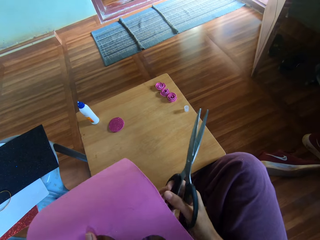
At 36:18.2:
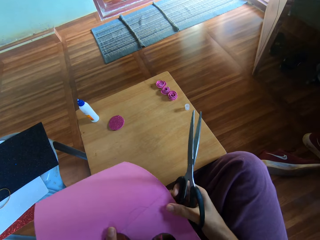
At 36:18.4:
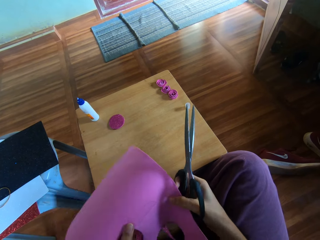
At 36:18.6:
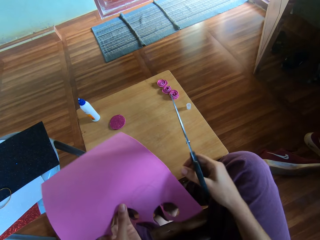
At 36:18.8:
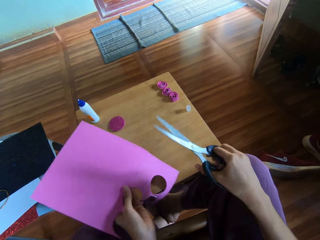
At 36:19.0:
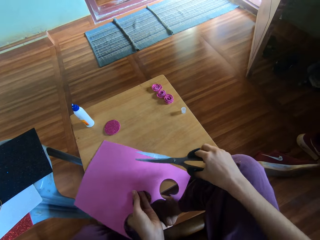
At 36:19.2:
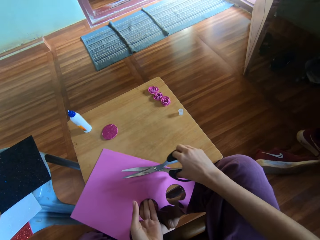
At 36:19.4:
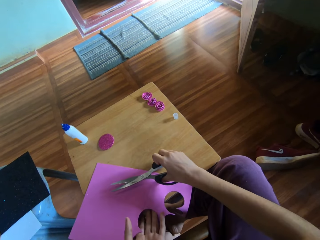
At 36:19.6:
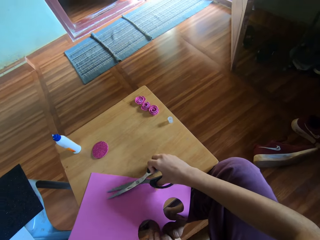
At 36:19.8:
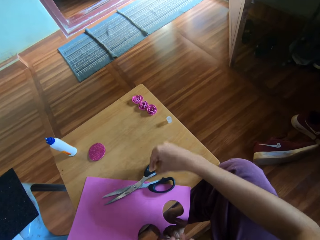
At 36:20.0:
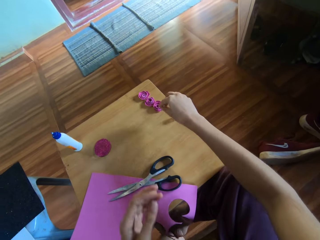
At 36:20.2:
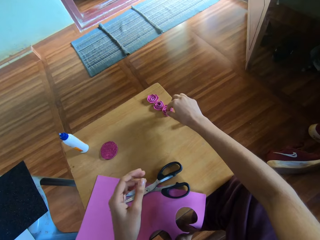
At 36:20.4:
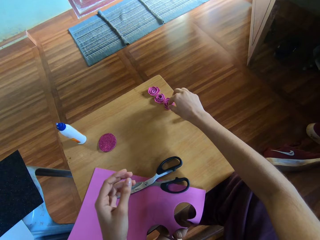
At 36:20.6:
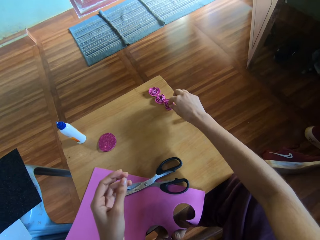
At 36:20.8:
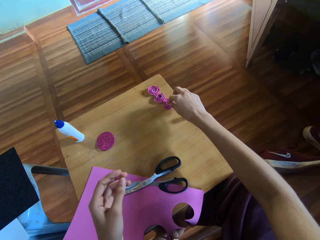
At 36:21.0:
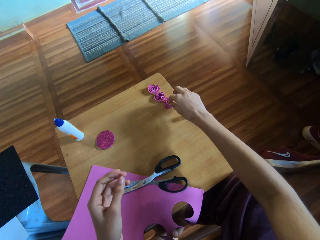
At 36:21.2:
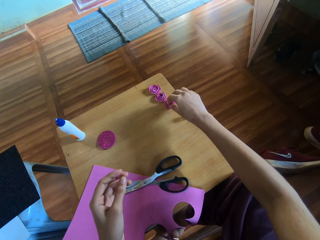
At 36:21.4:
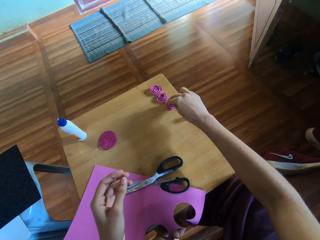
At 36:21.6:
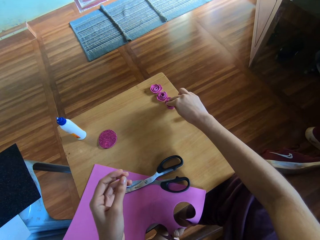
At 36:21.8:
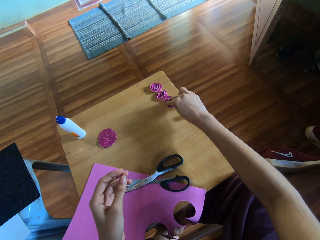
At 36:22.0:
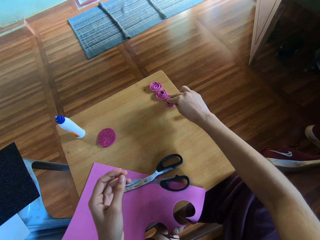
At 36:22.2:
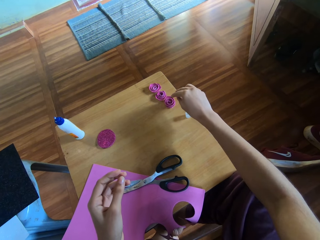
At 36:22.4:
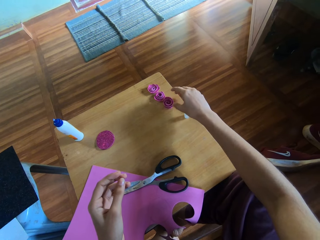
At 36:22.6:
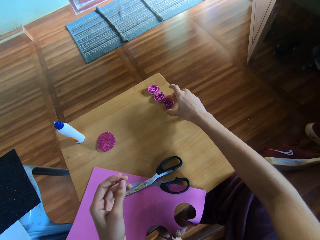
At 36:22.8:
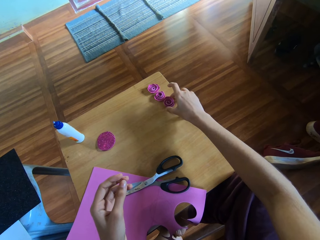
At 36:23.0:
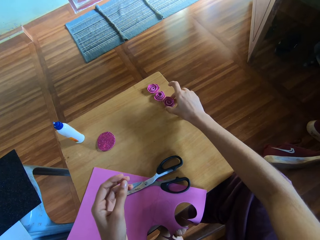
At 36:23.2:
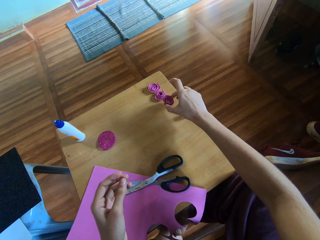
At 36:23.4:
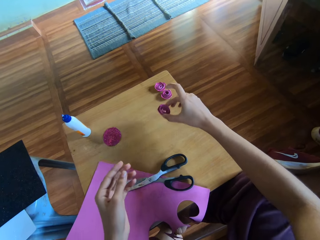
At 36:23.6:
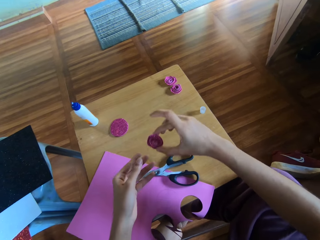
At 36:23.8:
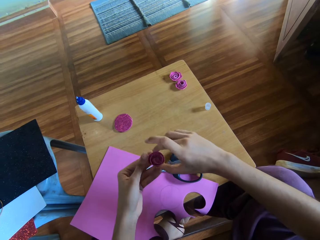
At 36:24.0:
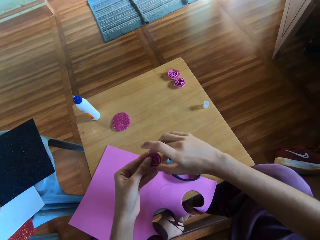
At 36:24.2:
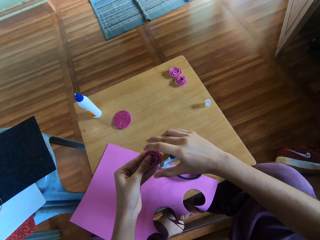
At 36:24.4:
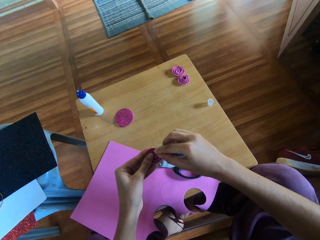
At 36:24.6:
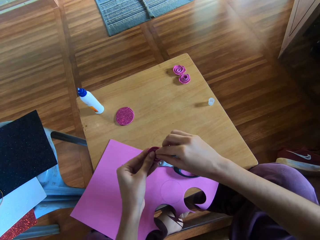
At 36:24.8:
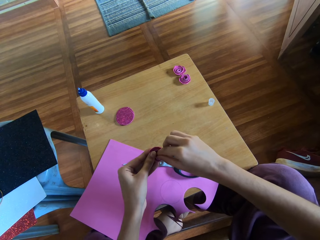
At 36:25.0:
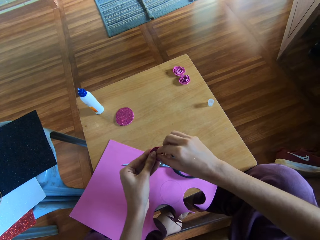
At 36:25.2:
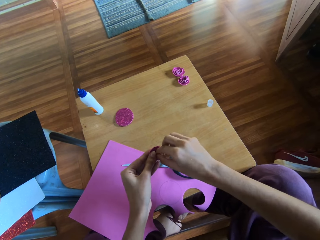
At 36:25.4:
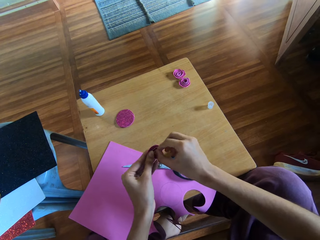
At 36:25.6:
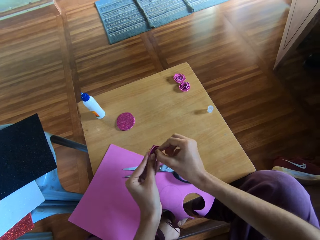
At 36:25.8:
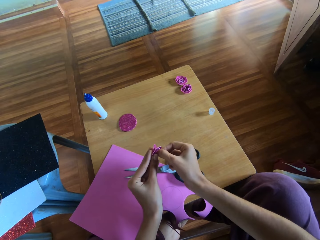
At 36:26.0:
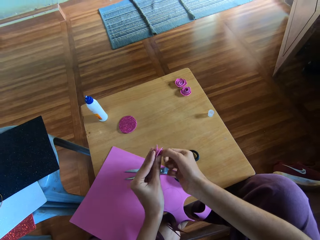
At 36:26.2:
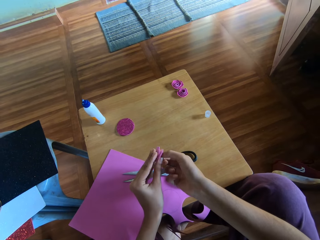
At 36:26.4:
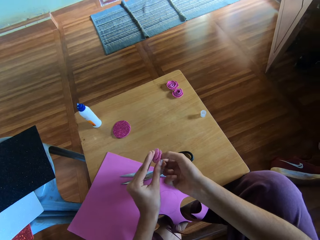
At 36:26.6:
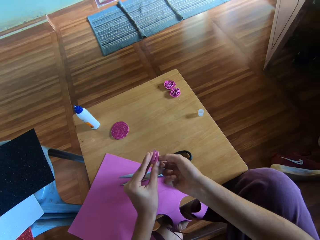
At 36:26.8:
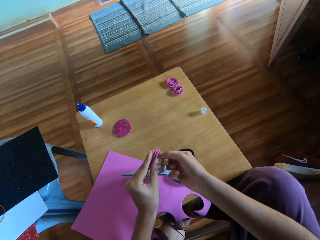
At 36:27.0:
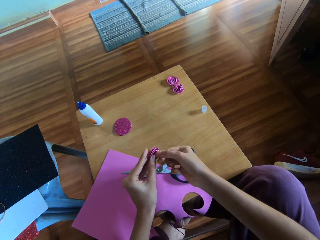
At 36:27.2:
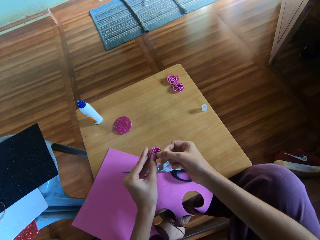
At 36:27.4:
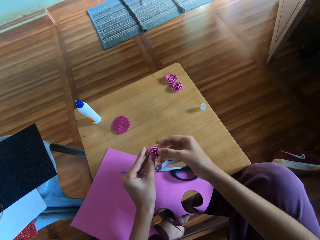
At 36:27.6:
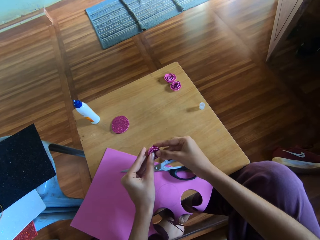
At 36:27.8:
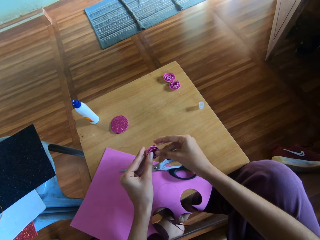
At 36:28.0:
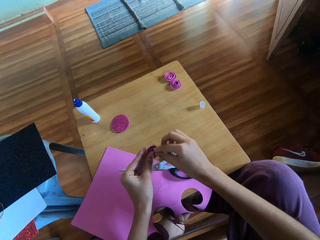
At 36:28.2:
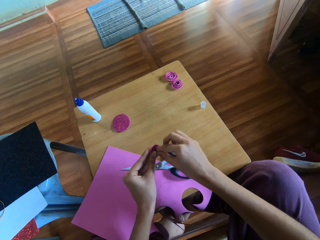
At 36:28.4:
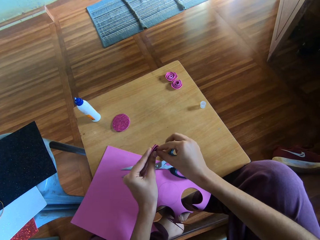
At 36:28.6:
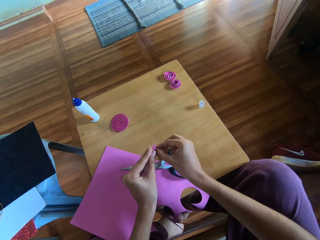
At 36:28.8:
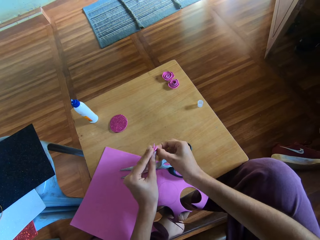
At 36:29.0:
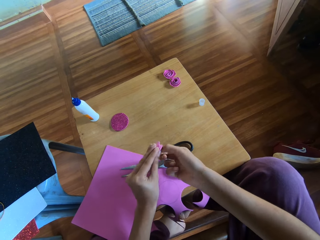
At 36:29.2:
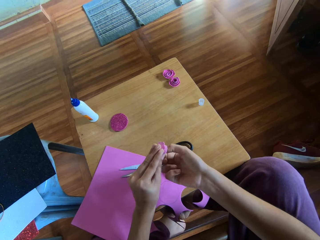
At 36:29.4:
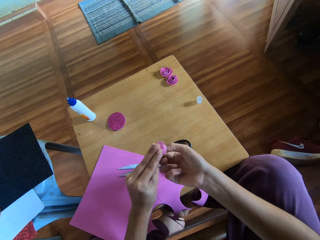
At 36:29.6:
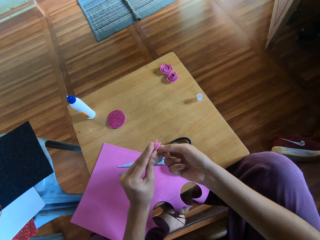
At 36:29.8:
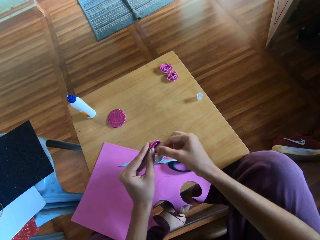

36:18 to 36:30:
The camera wearer holds the paper with both hands. She drops the paper and scissors on the table, the scissors on the craft paper. She adjusts a rolled paper on the table with her right hand. She picks a piece of craft paper. She picks the rolled paper from the table with her right hand. She holds the rolled paper with both hands. She adjusts the rolled paper on the table with her right hand. She folds the shaped piece of craft paper.

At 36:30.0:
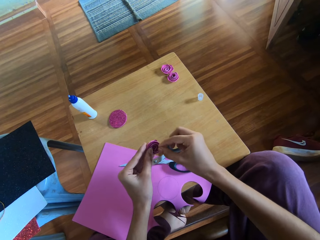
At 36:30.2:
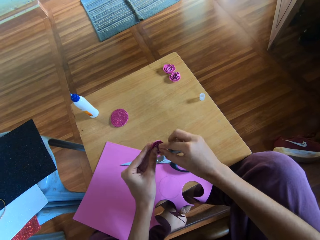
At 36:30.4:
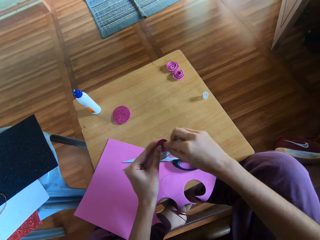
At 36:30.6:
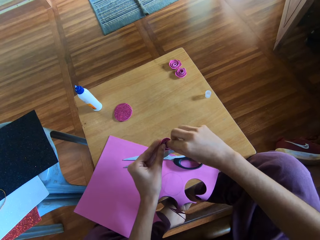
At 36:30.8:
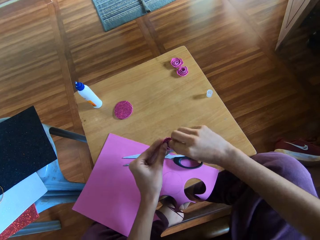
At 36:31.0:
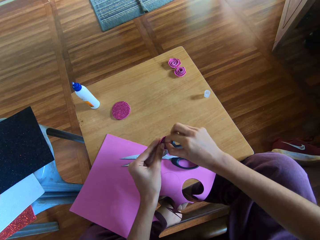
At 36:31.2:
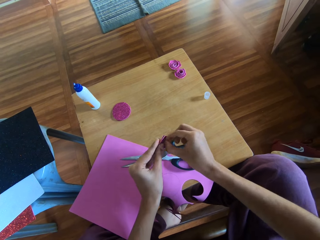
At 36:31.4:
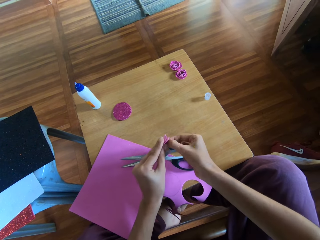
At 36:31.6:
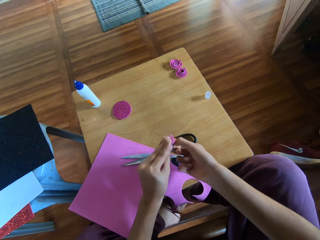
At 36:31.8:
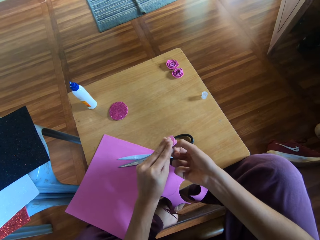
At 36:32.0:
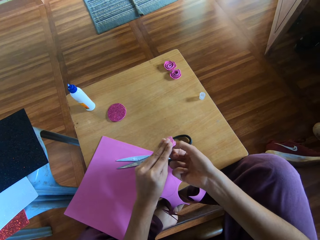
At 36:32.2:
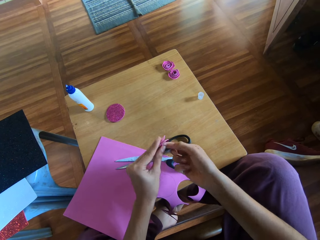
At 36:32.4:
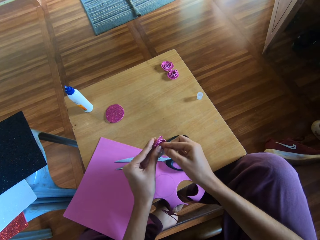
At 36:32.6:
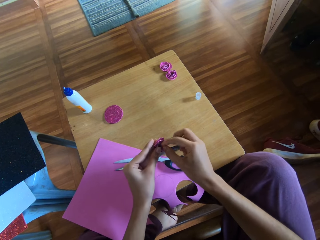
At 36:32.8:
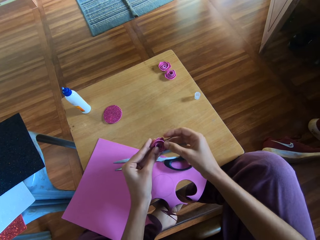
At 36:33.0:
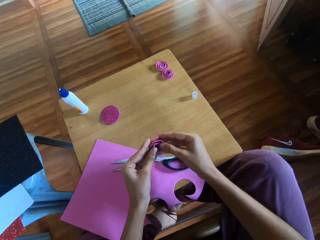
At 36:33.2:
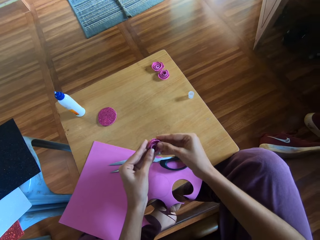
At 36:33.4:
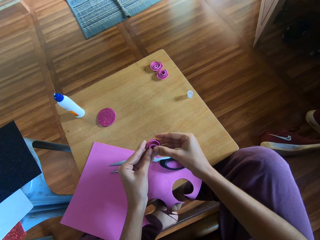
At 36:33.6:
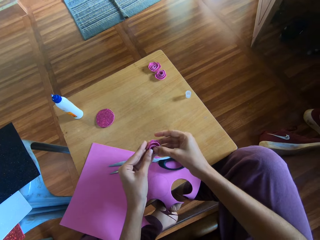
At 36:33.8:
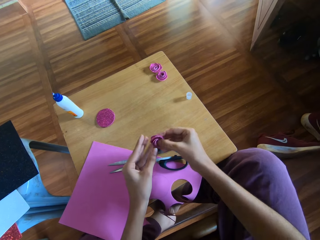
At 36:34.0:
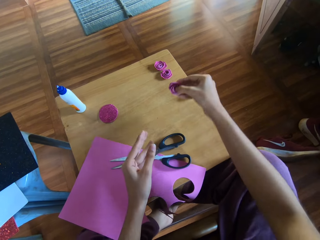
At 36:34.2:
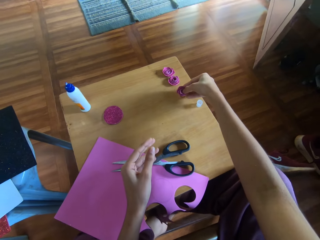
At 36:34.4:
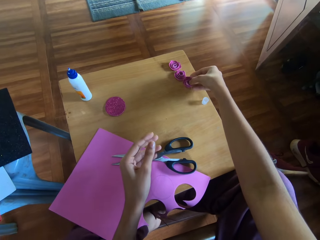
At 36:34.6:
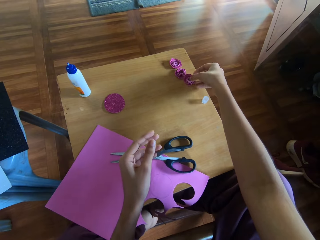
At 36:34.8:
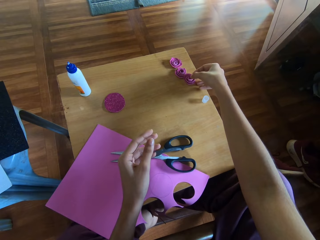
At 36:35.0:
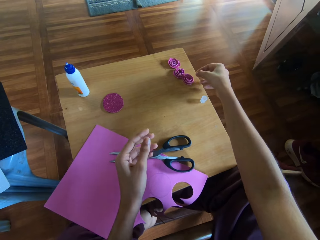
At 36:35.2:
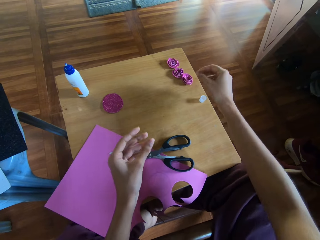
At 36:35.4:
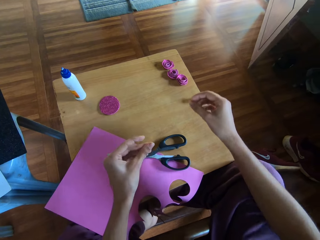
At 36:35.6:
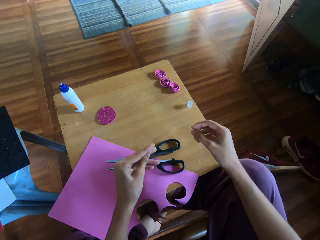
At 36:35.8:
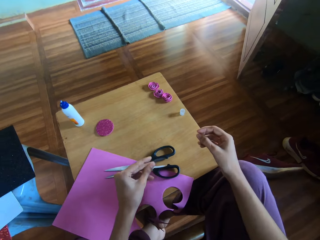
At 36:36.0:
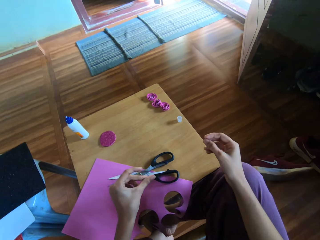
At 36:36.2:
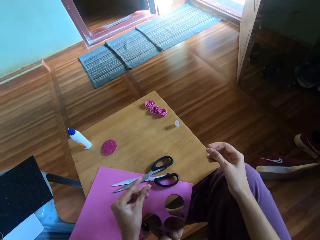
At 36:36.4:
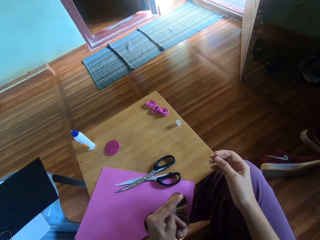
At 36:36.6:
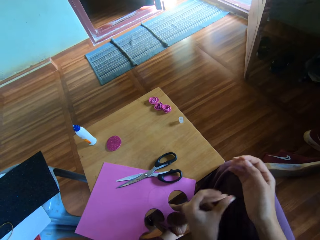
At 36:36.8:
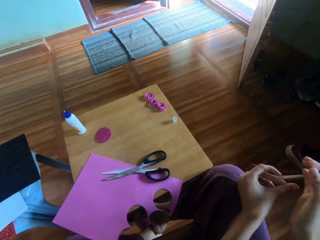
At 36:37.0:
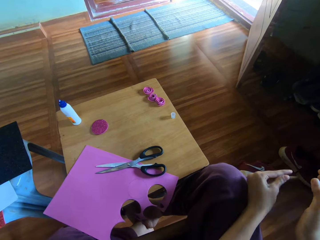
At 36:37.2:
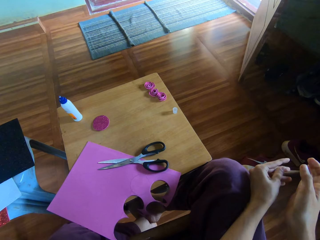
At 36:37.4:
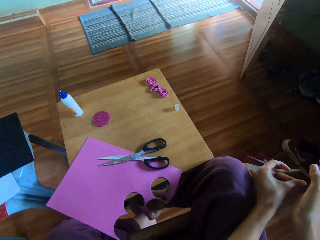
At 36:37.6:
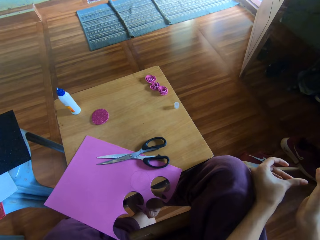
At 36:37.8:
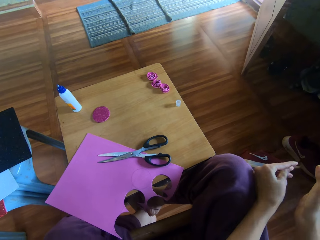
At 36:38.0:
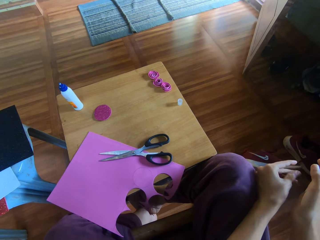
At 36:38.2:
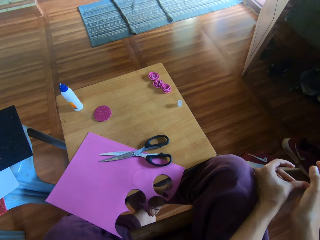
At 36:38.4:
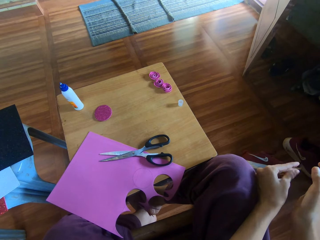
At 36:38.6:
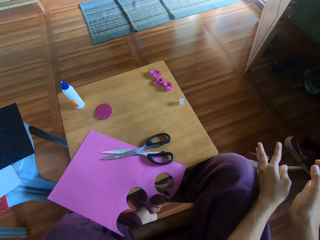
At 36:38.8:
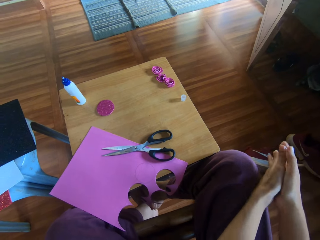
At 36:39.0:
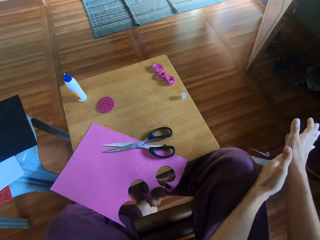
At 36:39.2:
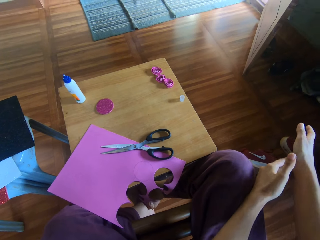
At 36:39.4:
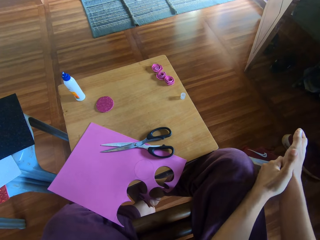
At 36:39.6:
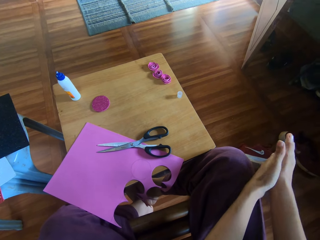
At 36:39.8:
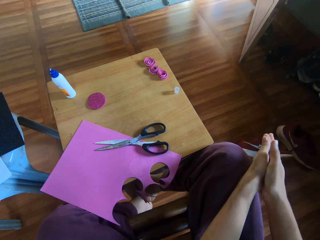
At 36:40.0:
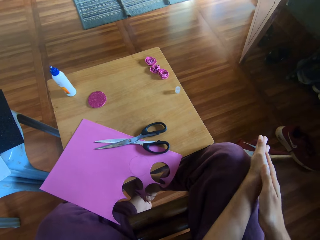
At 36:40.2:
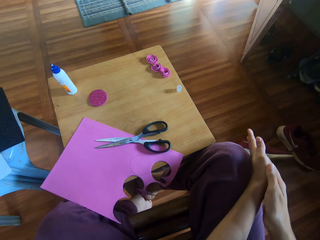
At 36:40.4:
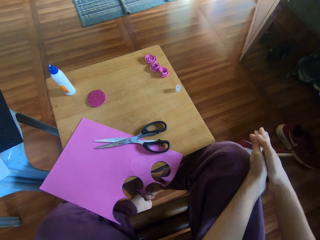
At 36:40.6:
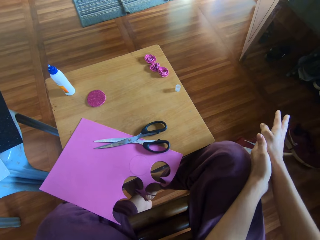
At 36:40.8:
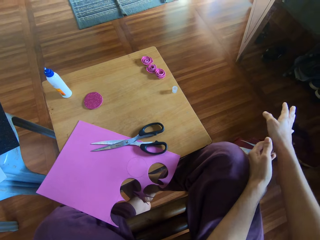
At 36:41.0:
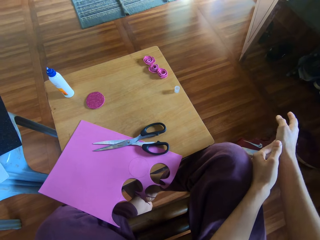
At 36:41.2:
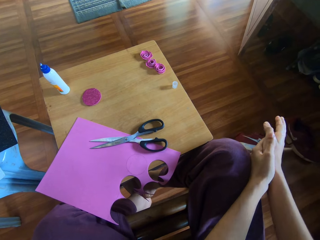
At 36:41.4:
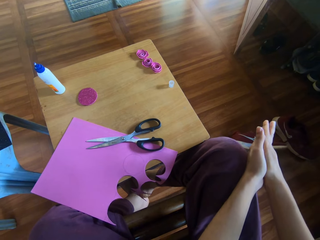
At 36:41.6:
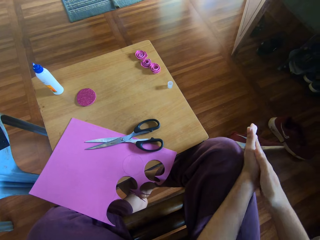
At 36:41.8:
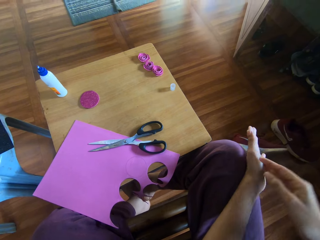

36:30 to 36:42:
The camera wearer transfers the rolled paper or craft paper to her right hand. She drops the rolled paper on the table. She rubs her left fingers together. She moves her hands around the craft paper. She rubs her hands together.
